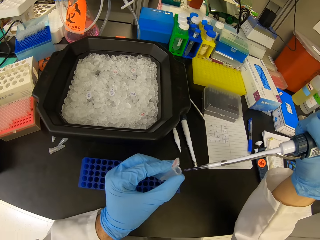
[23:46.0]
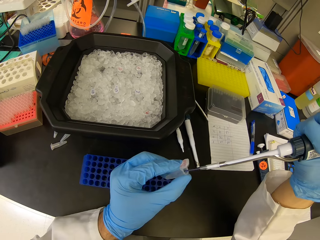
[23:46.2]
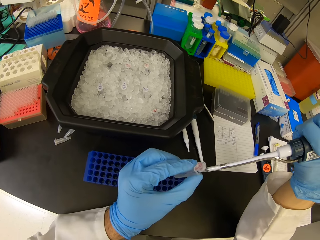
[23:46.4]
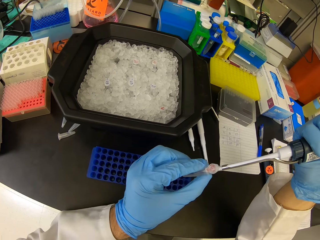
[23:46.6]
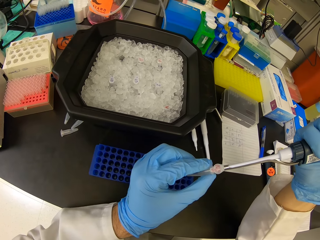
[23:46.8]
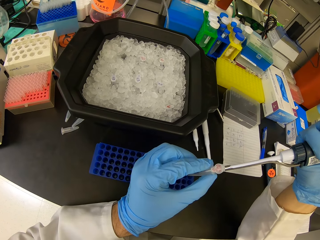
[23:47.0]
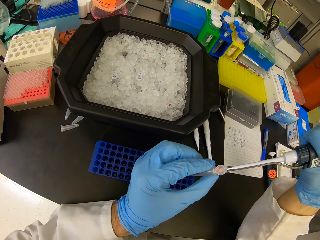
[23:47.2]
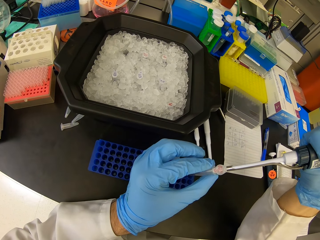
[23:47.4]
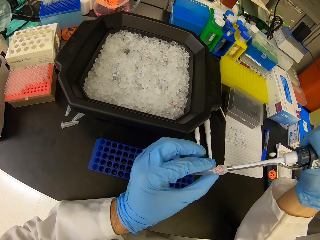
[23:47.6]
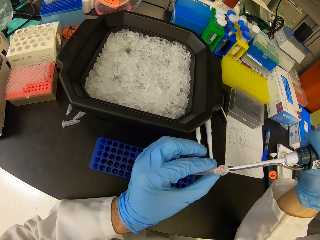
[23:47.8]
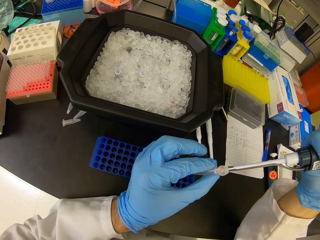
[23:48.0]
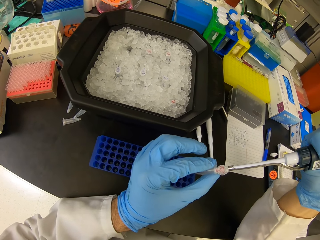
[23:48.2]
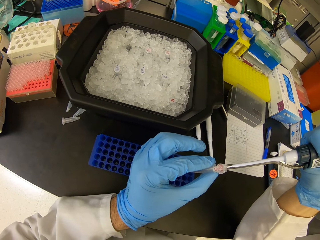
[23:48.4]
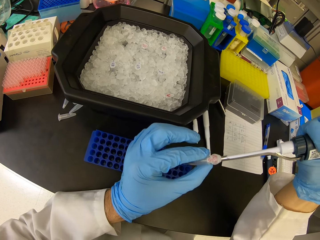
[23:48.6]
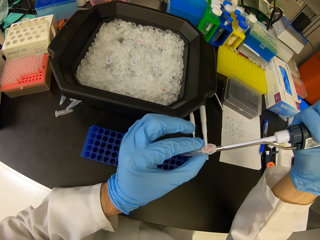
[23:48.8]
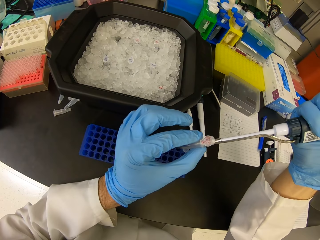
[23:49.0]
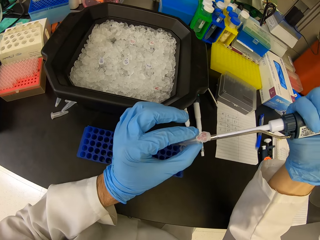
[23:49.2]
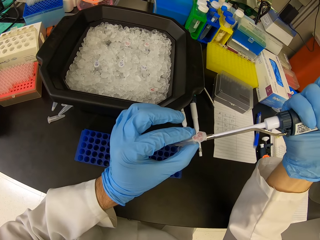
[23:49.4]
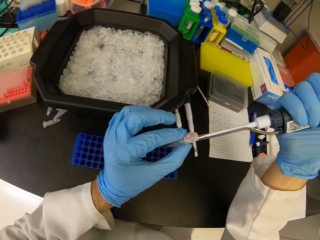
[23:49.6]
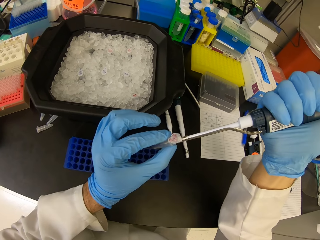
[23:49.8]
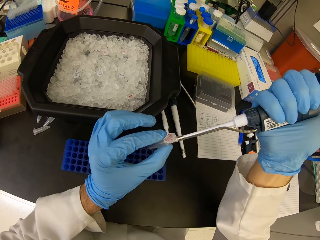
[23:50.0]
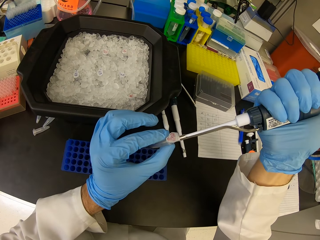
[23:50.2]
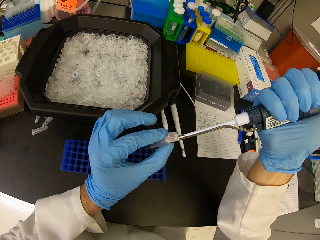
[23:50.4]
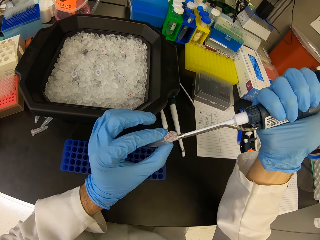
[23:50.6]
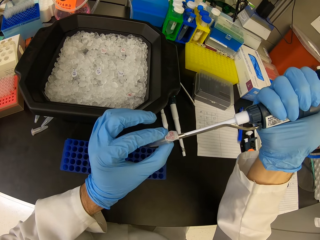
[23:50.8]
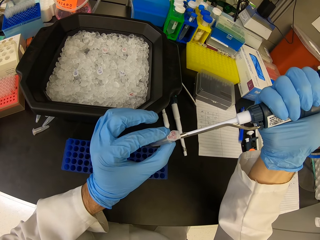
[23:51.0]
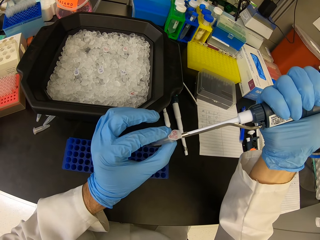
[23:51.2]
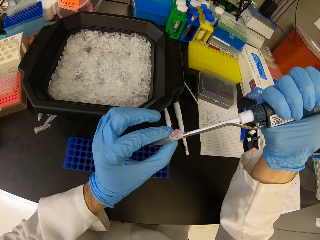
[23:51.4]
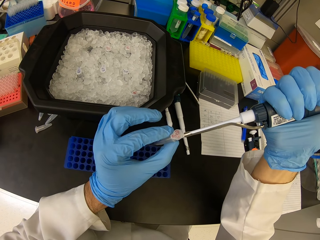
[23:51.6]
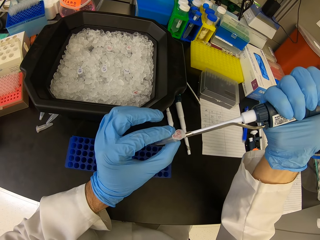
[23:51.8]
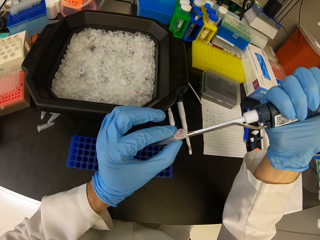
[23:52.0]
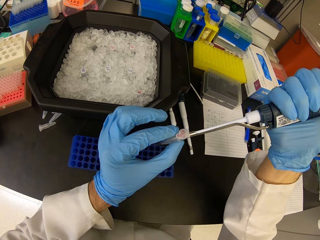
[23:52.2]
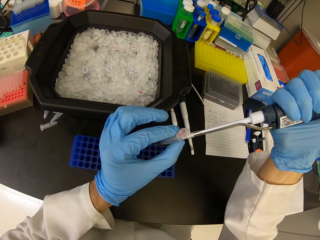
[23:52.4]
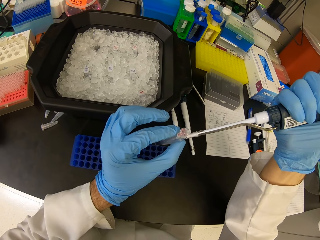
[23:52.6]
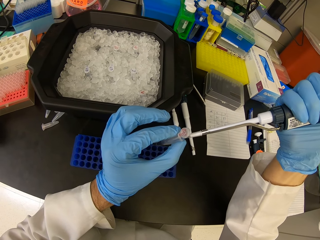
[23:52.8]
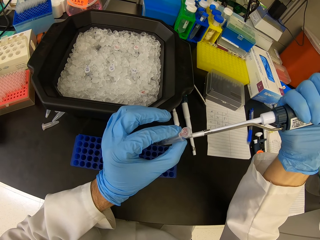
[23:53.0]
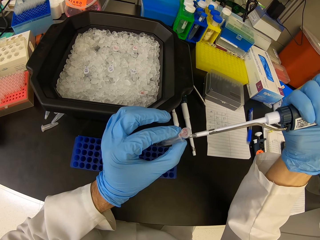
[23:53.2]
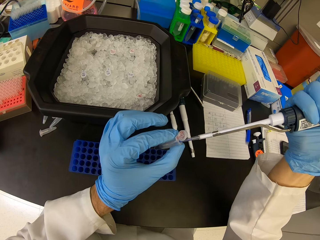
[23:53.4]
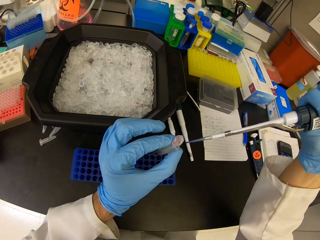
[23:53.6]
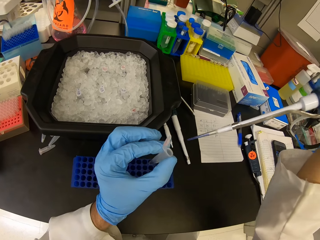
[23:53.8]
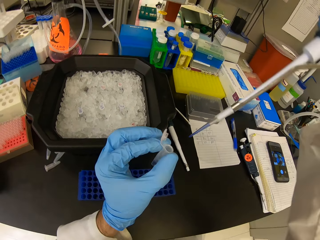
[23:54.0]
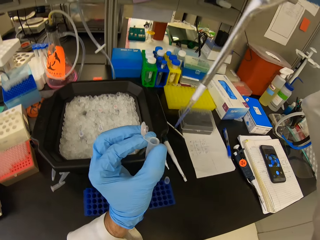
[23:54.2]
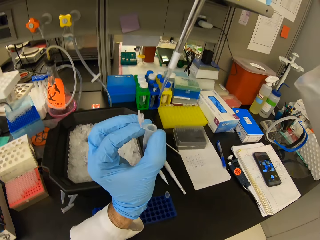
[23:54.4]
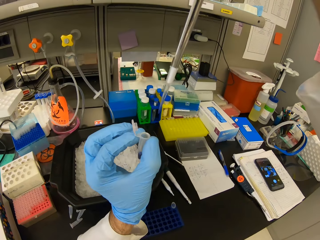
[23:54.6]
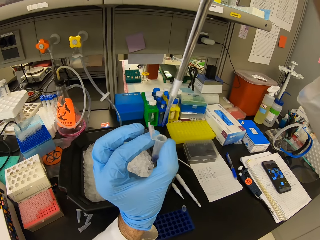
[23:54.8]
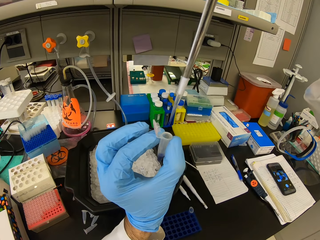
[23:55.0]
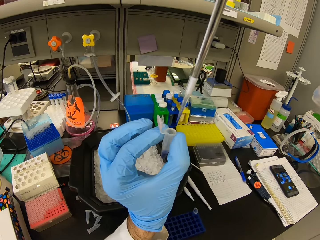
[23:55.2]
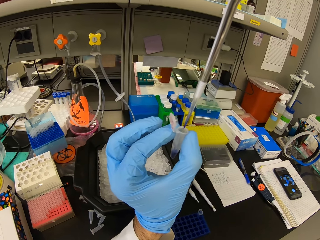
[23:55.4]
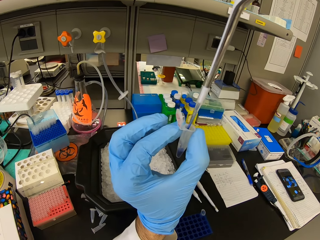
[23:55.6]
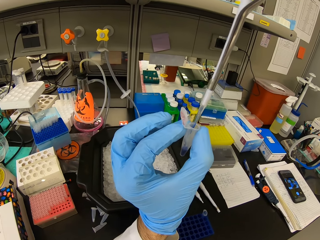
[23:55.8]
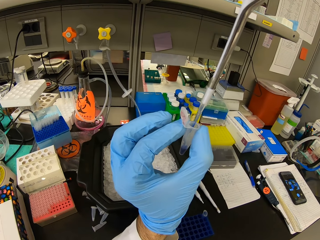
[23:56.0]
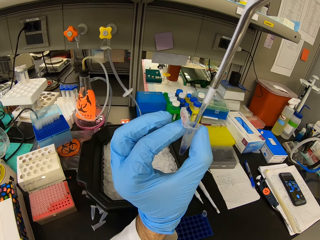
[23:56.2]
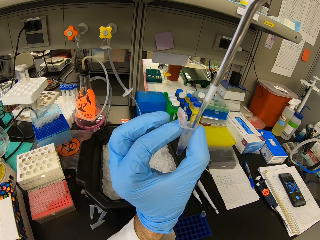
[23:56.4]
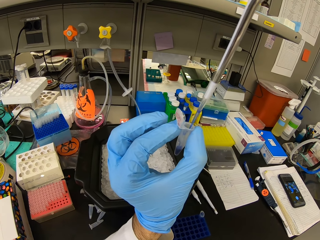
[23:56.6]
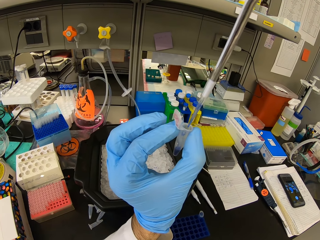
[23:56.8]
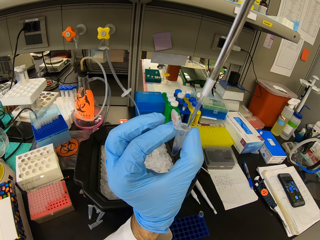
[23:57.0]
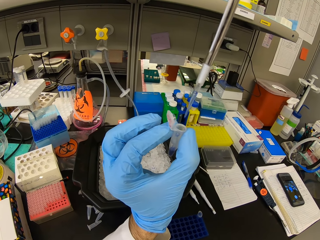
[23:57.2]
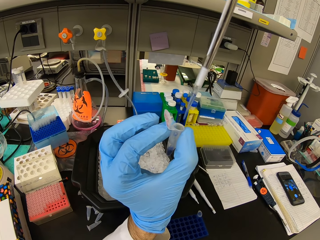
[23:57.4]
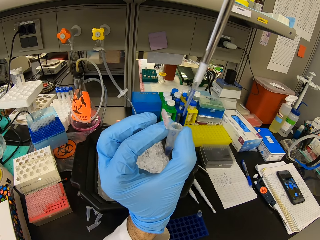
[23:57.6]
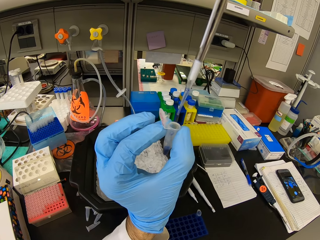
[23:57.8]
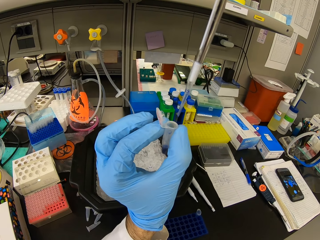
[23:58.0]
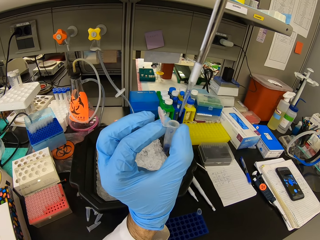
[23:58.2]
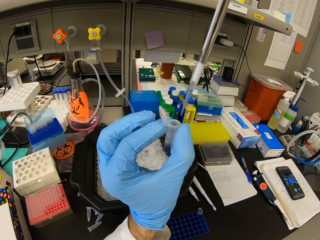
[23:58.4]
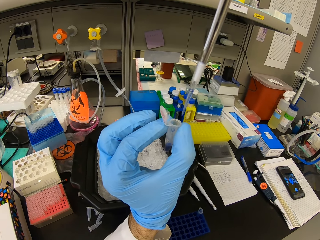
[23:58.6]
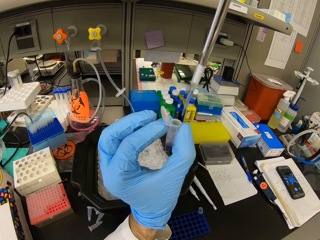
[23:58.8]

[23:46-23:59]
The camera wearer pours liquid in the syringe into the eppendorf tube. They lift up the syringe and the eppendorf tube.

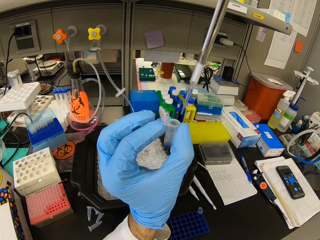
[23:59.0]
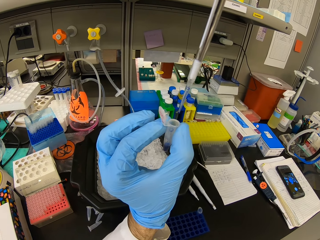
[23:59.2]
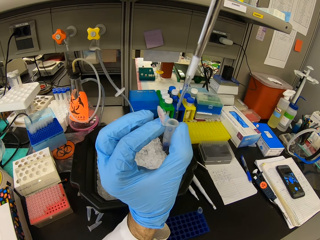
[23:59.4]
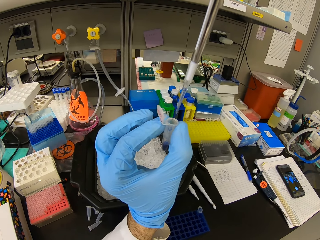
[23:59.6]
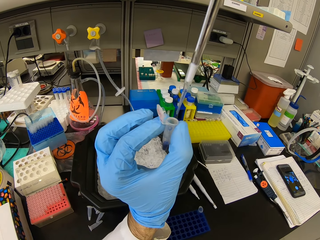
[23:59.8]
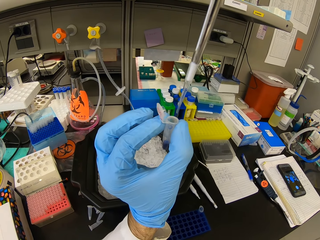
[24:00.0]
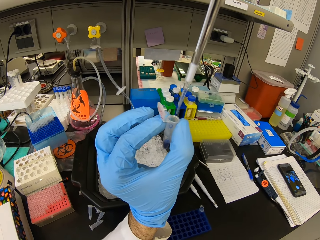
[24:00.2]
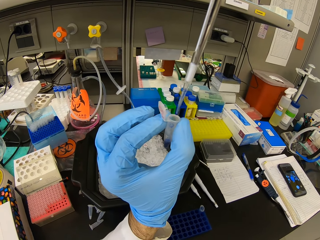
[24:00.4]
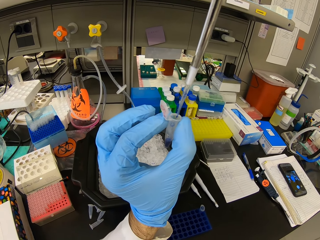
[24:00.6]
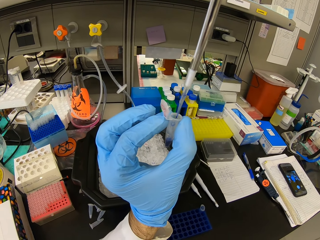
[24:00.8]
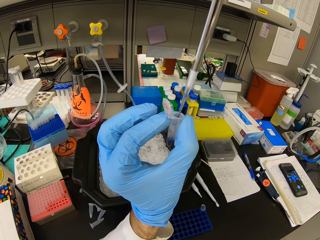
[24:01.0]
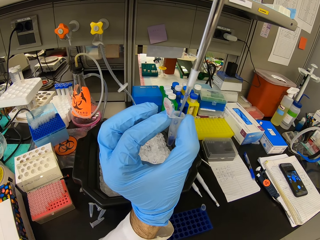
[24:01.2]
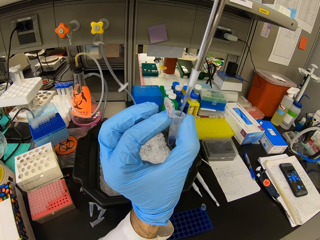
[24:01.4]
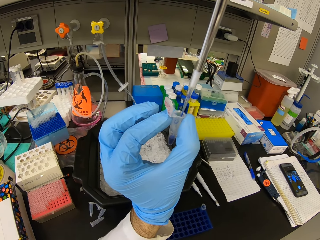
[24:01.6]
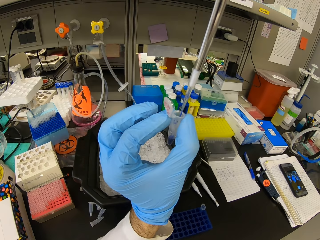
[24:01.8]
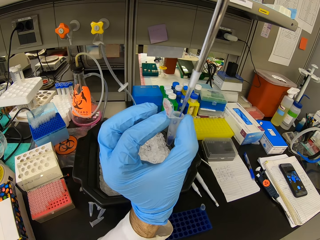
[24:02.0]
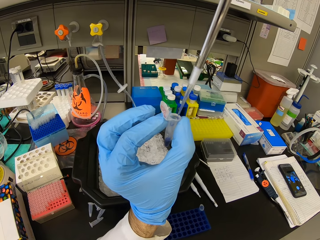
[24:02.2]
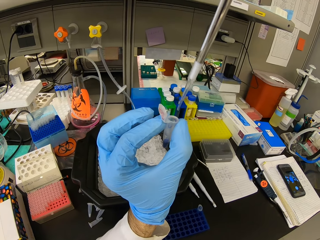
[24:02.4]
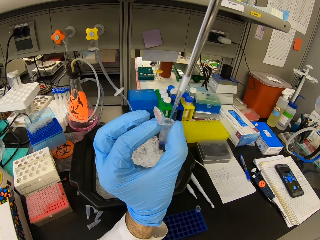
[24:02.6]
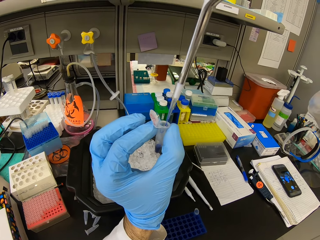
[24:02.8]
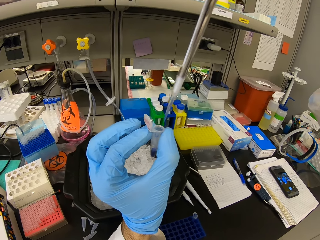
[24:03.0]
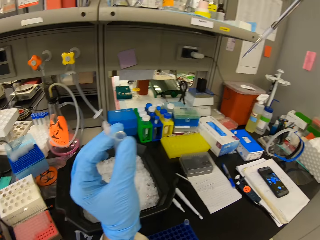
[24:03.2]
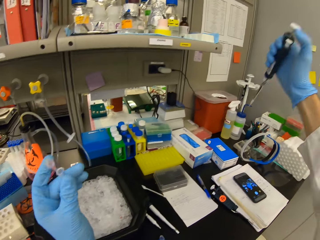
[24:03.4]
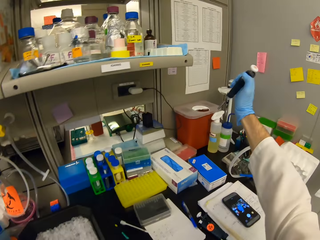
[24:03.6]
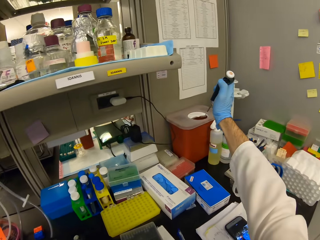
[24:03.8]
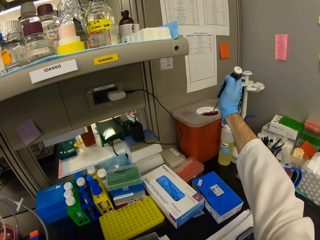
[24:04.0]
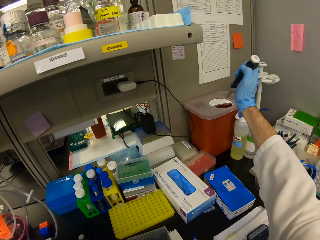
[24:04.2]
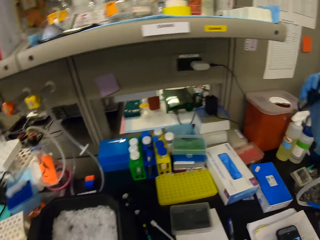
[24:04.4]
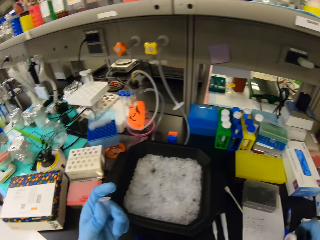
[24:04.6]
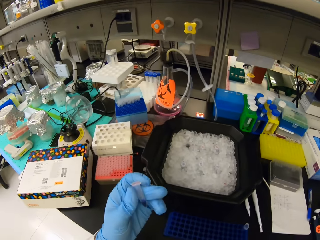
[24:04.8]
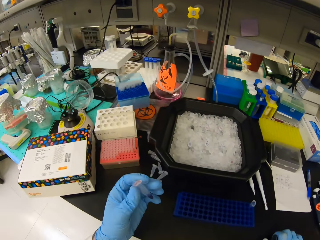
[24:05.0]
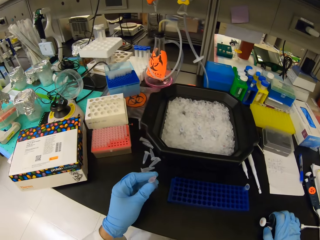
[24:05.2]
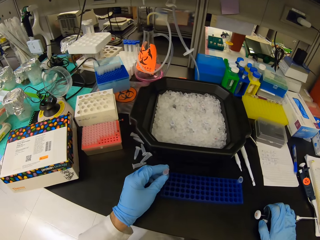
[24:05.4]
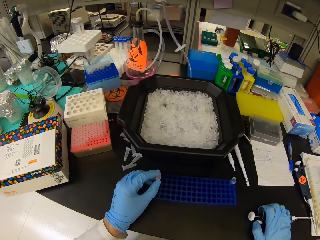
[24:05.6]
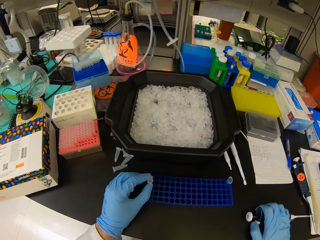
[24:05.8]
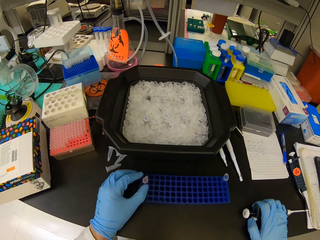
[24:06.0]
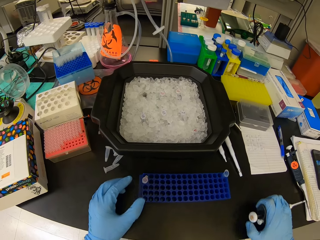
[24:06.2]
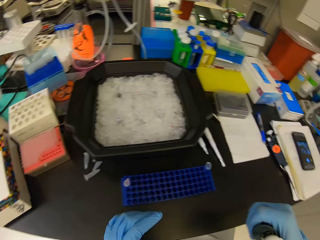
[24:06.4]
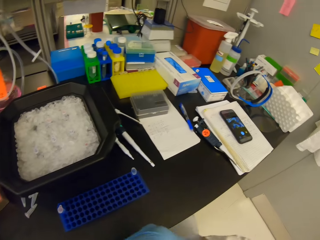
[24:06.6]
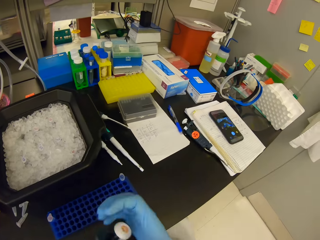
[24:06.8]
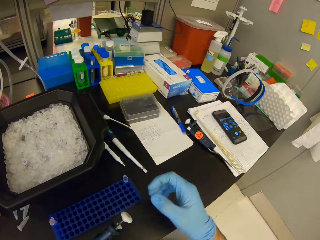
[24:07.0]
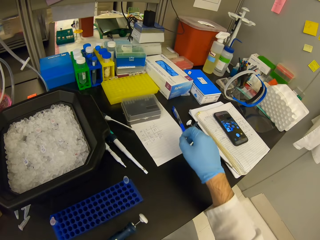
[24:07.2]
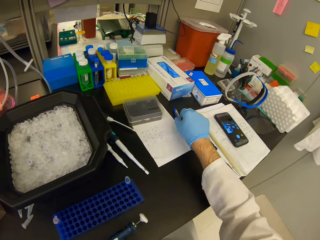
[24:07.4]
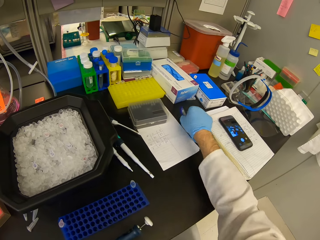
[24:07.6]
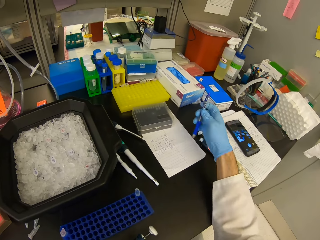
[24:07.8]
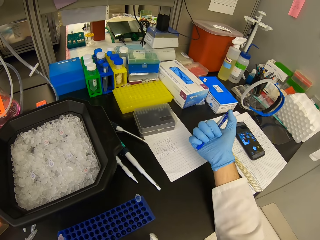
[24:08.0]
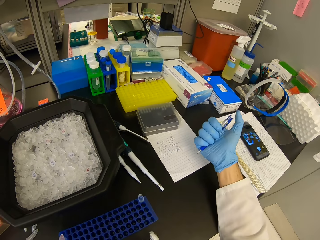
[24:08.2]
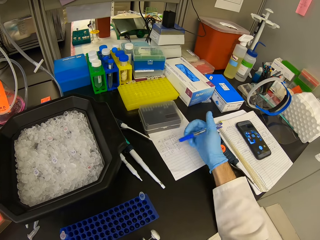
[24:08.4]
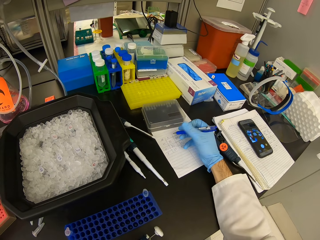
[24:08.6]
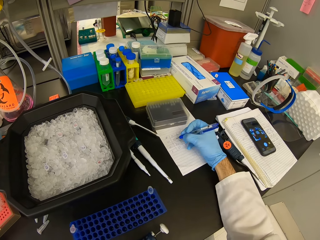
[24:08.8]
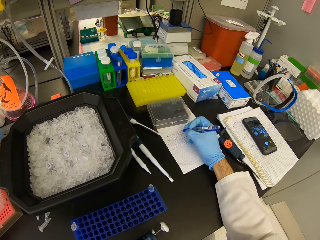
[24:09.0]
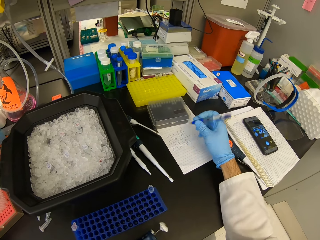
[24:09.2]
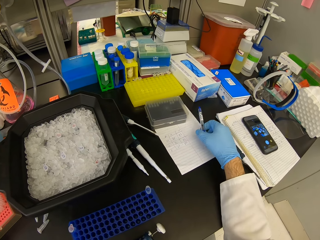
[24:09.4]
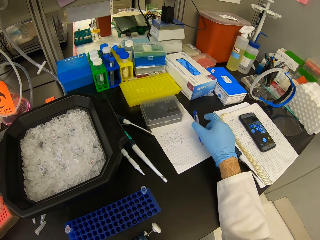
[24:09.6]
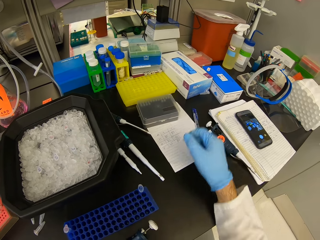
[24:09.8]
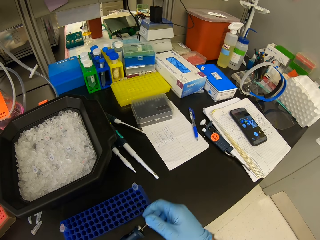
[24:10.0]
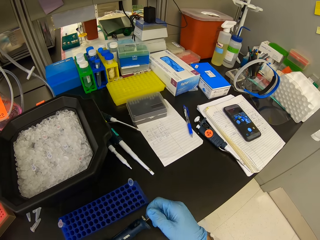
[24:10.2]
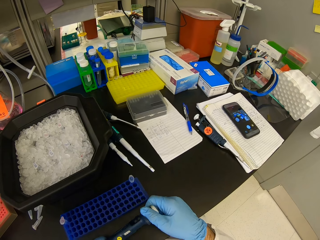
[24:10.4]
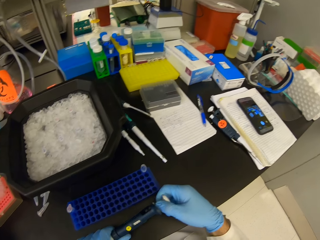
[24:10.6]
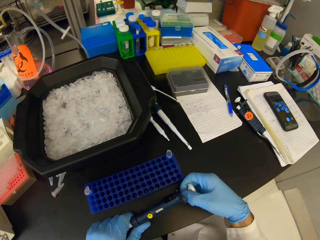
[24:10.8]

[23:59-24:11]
The camera wearer pours liquid in the syringe into the eppendorf tube. They pour liquid in the syringe into the bin. They put the test tube in a blue test tube rack. They pick a pen from the table. They write on the paper or book. They put the pen on the table. They hold the syringe with both hands.
